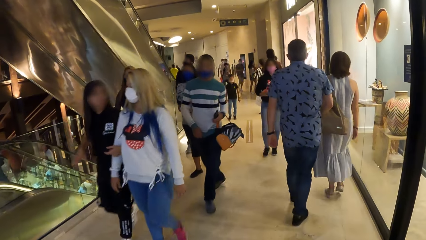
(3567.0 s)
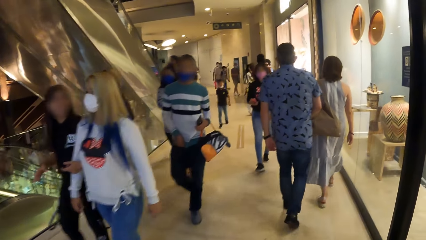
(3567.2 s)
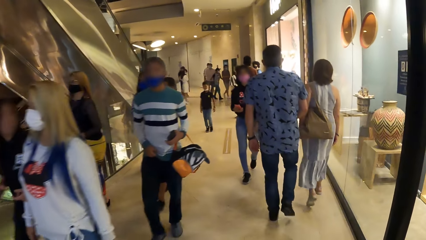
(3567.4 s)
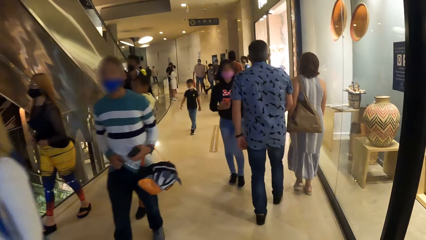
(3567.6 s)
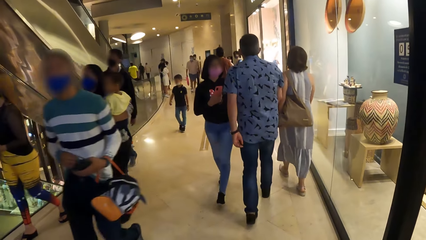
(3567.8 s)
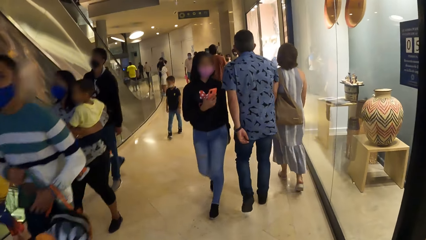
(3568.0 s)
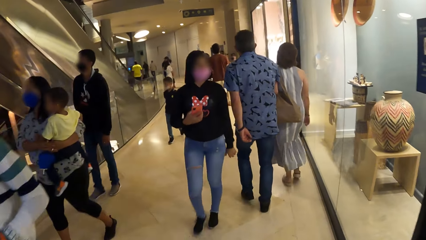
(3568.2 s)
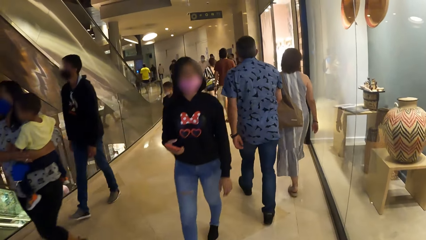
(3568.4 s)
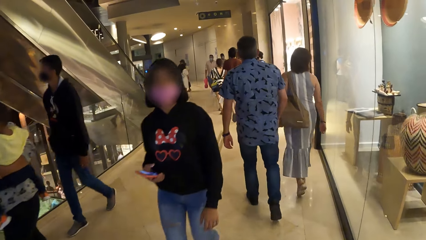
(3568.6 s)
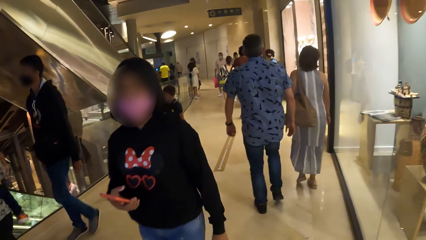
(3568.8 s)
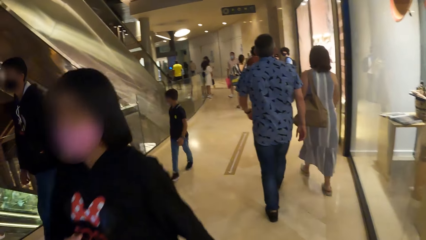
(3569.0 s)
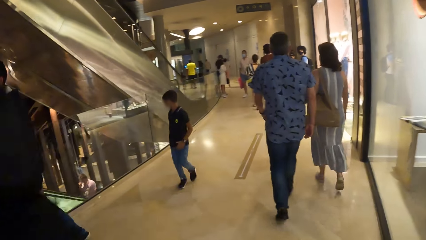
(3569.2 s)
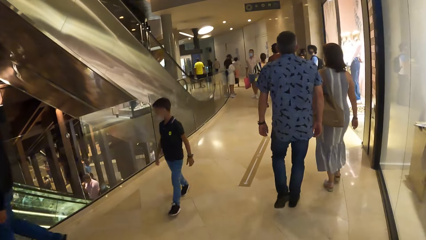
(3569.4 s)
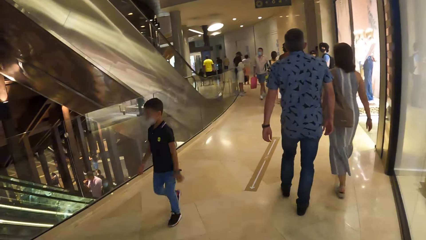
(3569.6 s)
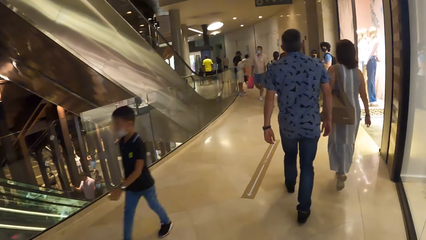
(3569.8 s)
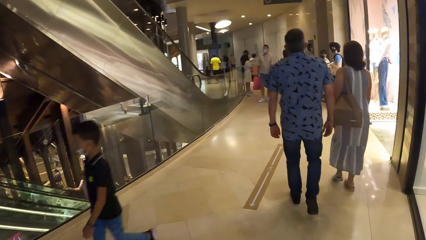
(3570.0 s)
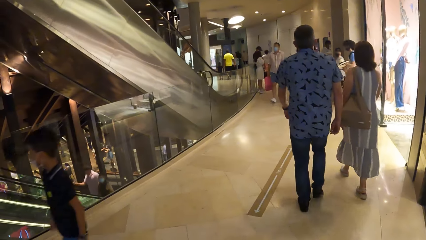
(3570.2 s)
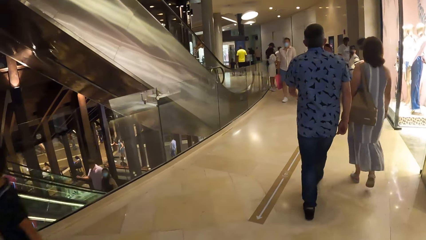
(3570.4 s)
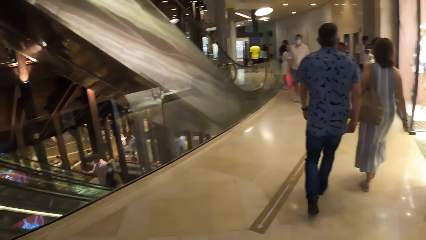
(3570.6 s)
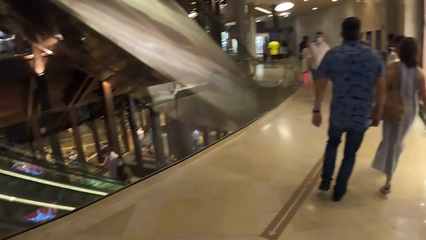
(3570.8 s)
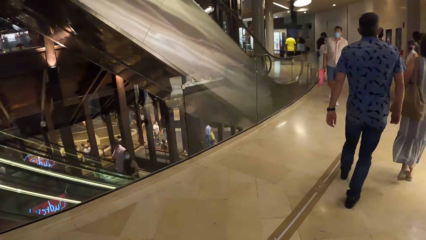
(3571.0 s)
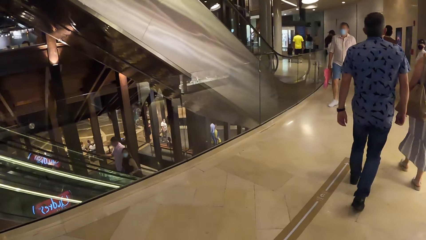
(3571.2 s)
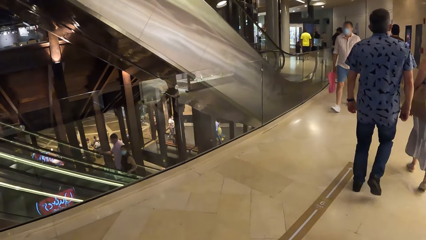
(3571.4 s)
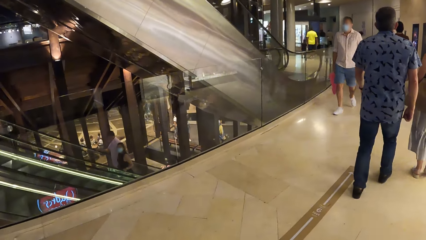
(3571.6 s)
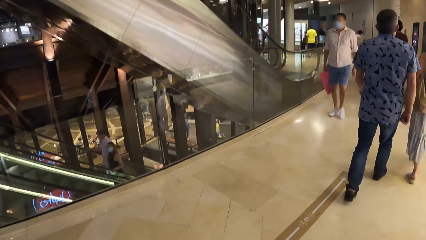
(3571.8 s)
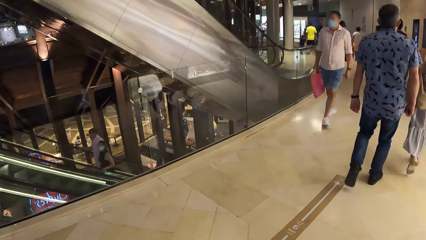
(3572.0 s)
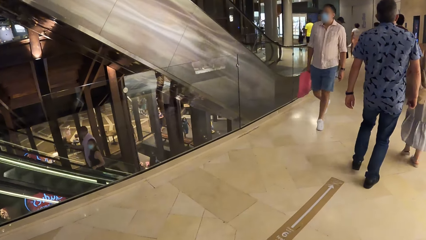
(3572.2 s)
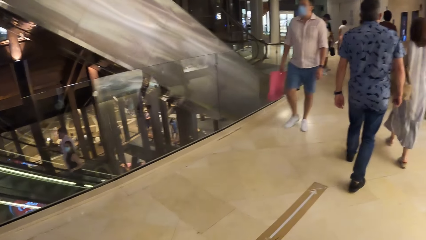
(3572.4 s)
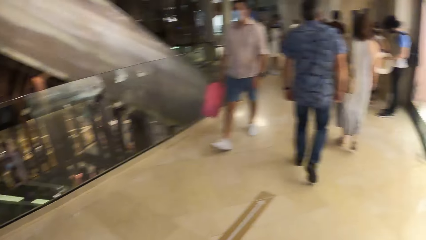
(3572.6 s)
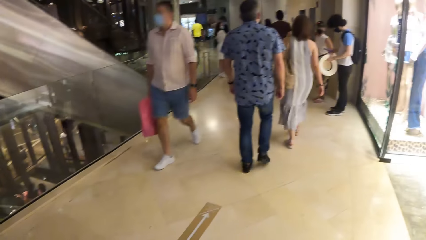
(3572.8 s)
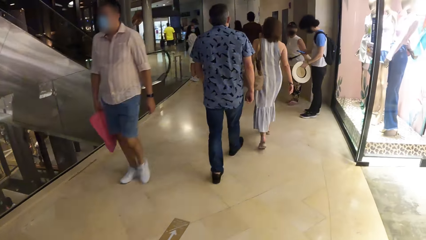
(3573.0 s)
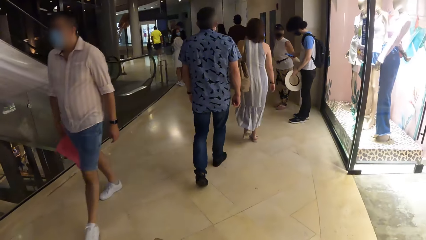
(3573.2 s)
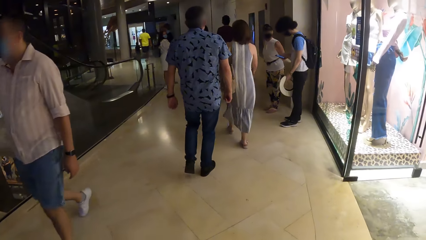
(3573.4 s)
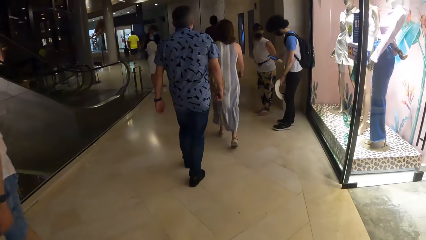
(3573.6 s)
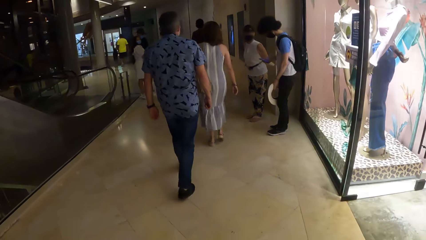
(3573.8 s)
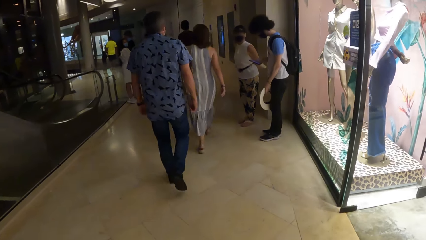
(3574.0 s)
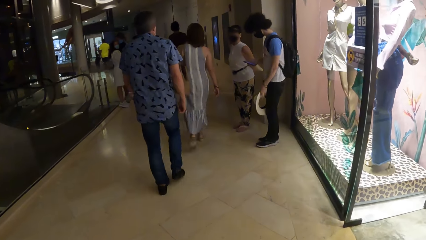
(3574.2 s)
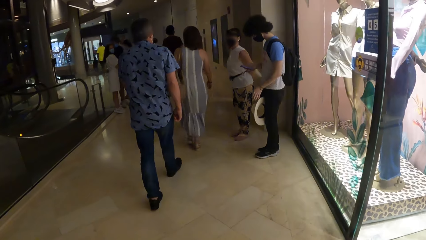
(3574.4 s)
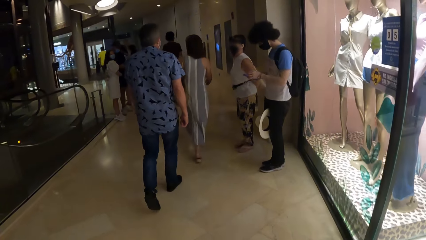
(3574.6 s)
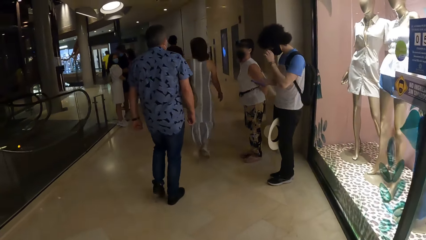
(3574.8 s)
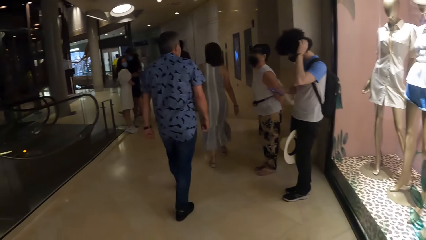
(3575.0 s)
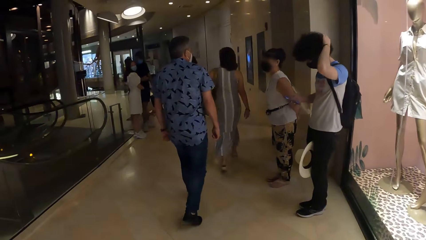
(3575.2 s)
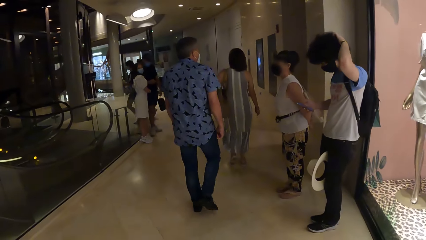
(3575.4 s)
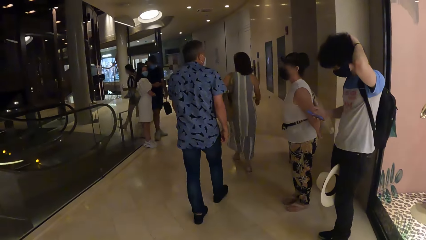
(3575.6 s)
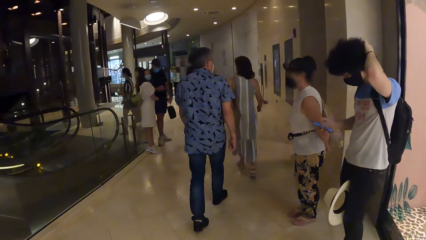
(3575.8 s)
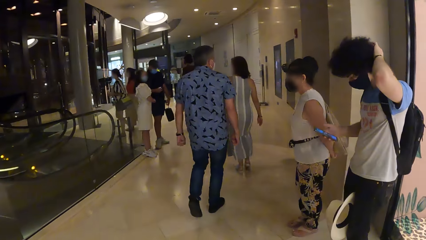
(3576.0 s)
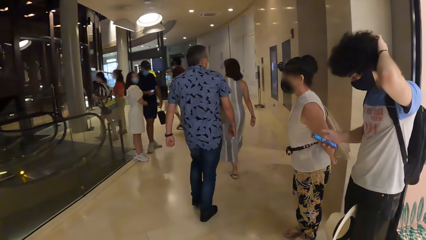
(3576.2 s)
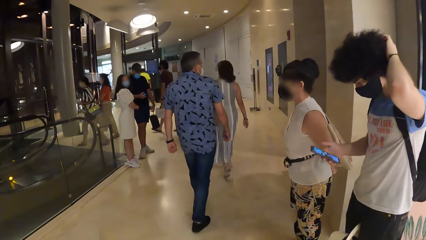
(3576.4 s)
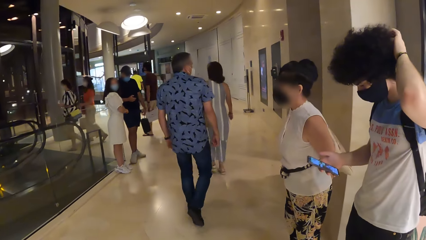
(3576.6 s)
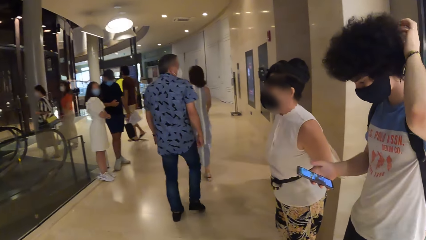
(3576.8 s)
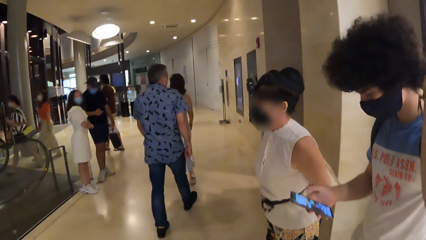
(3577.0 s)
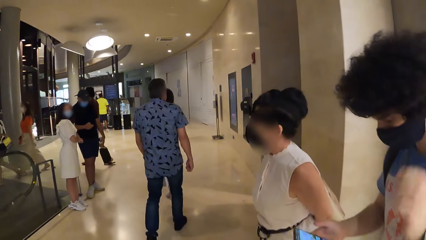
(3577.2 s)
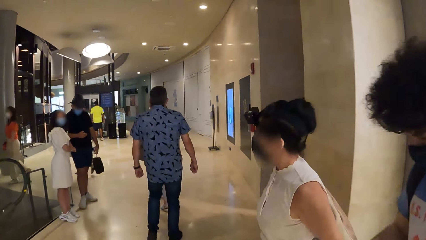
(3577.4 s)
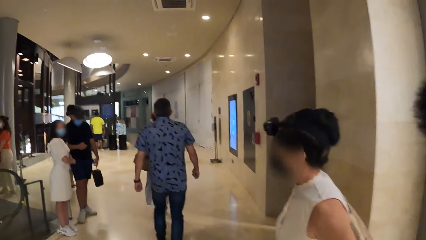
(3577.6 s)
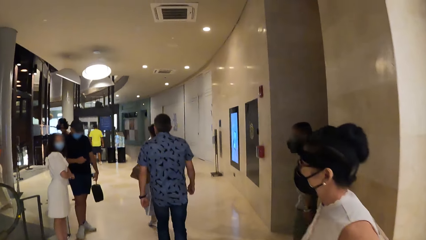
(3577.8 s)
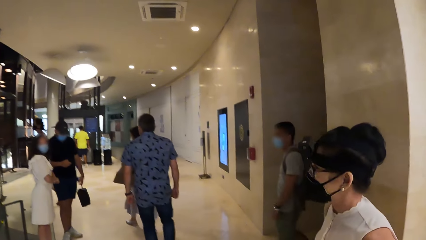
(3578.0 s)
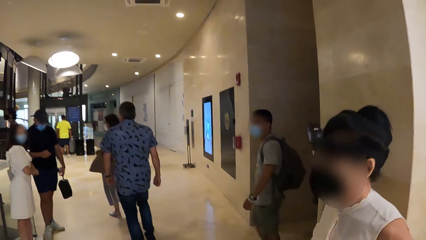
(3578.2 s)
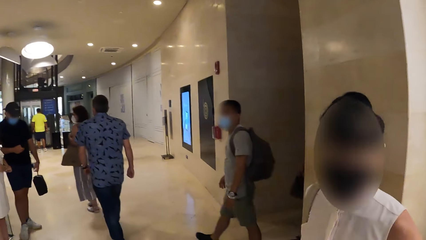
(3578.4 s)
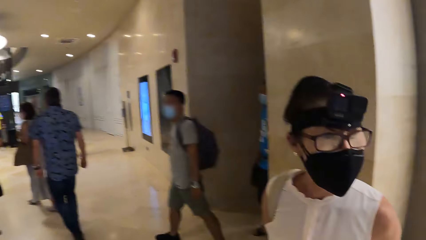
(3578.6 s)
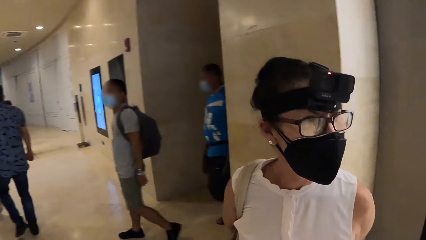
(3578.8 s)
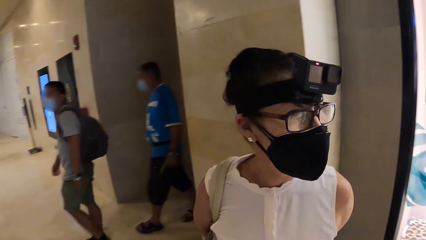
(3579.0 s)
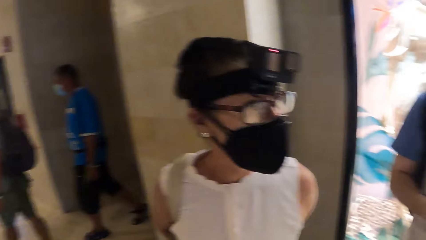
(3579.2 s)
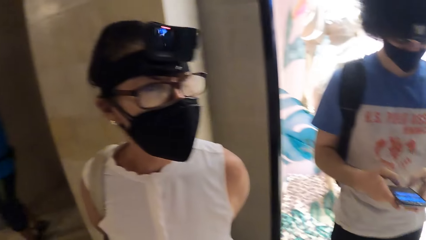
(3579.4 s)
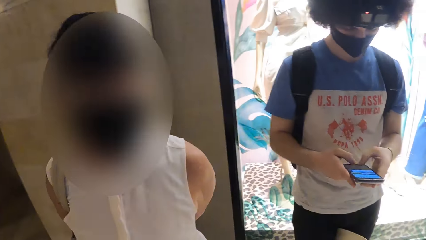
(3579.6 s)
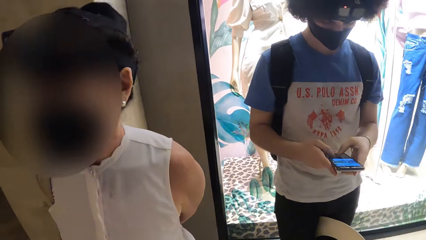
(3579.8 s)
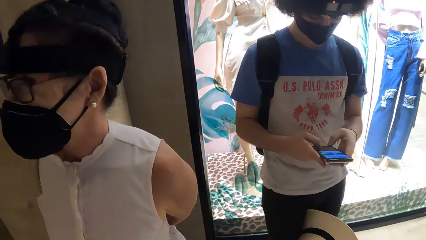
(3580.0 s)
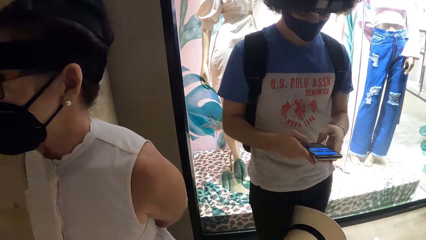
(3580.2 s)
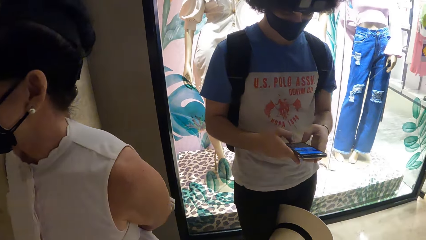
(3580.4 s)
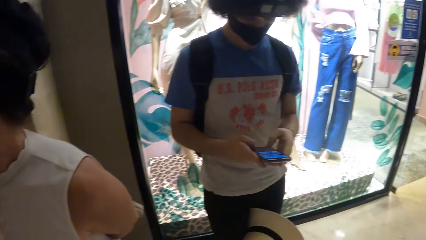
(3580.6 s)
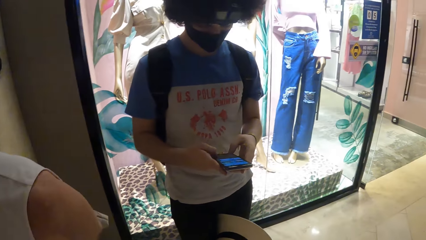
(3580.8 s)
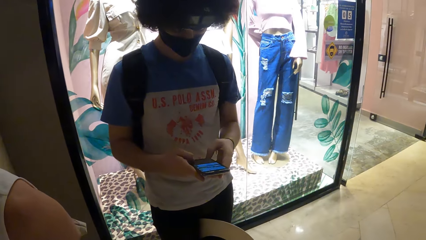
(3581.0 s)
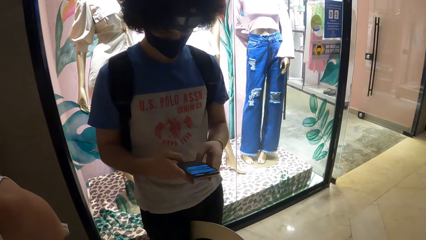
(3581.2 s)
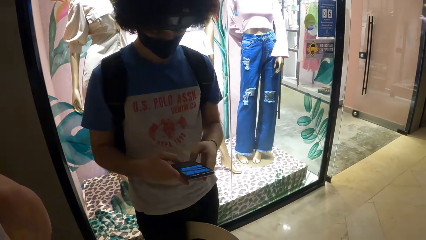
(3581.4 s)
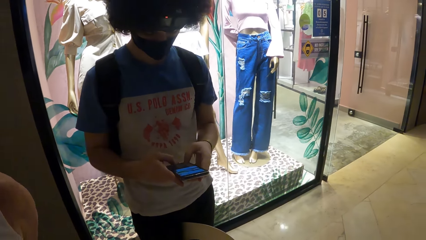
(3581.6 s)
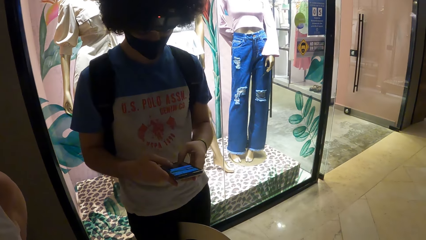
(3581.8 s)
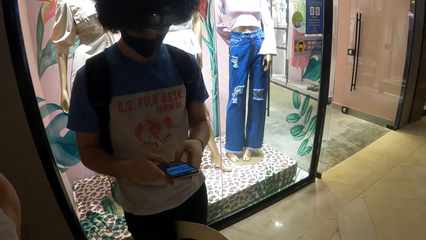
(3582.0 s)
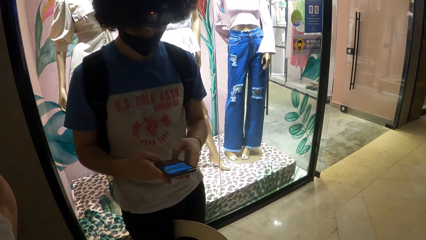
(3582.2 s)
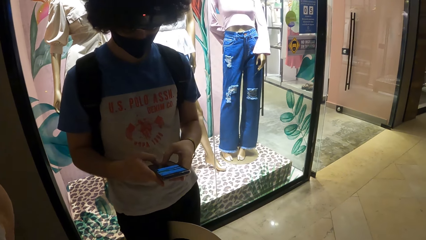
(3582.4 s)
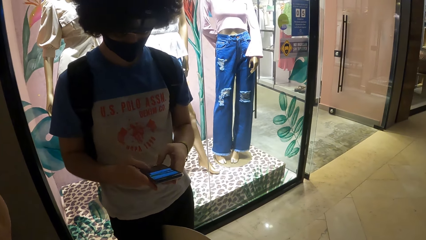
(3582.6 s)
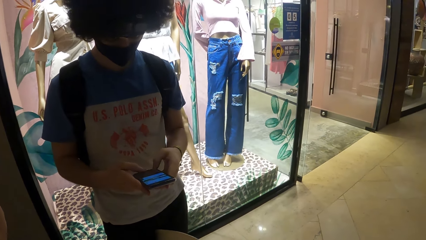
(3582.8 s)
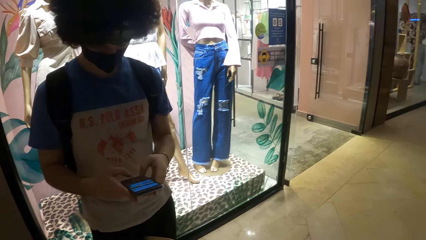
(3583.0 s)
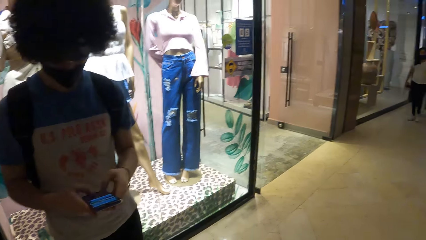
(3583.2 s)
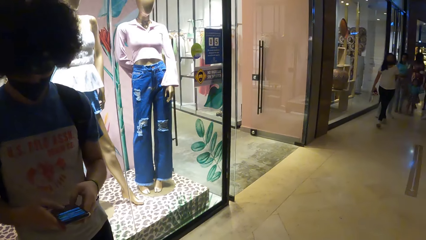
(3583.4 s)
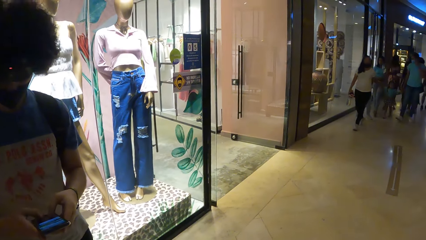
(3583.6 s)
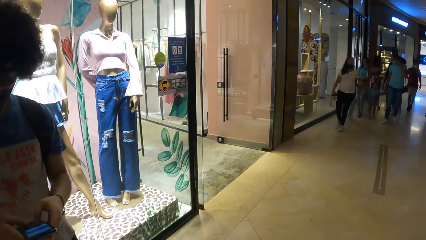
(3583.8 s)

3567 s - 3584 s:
The camera wearer walks around the mall. They look around and move around. They look at a person. They look around. A man types on the phone. The camera wearer looks at the phone with the man.
